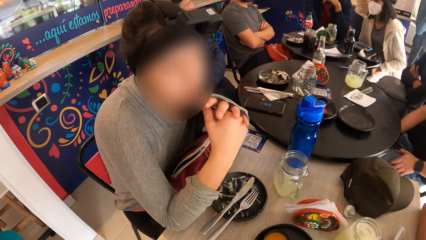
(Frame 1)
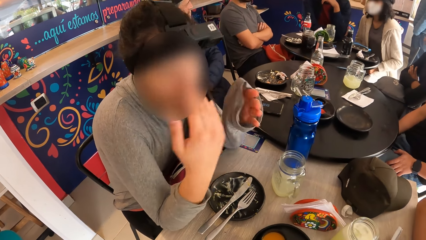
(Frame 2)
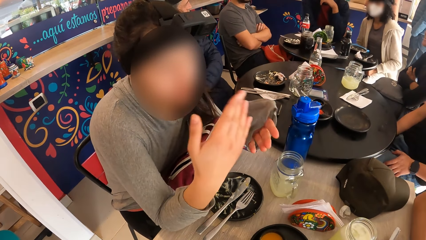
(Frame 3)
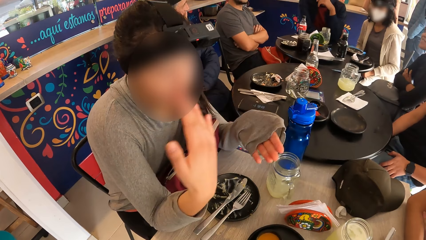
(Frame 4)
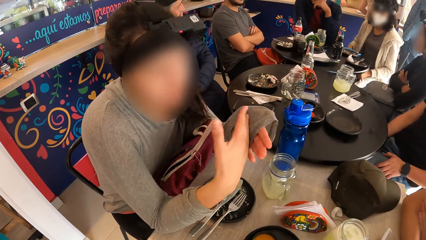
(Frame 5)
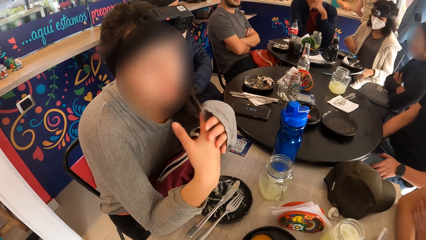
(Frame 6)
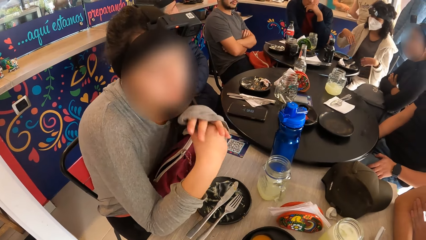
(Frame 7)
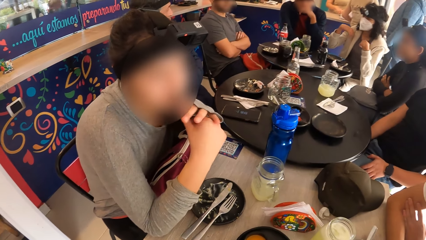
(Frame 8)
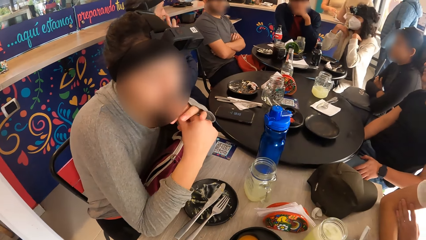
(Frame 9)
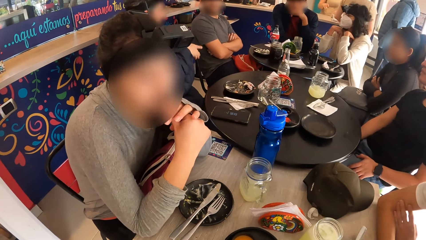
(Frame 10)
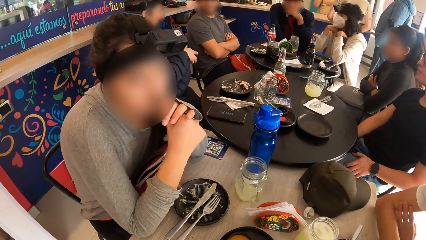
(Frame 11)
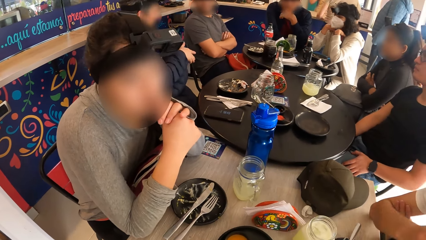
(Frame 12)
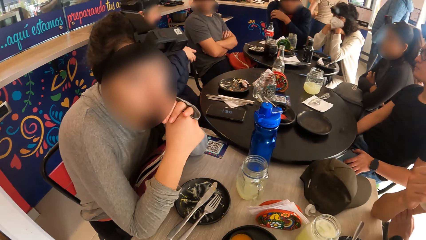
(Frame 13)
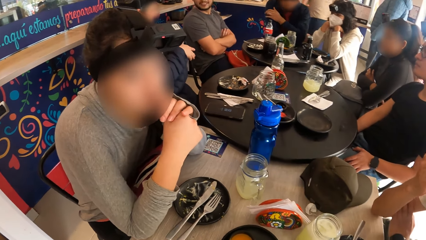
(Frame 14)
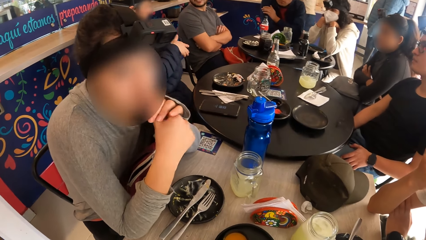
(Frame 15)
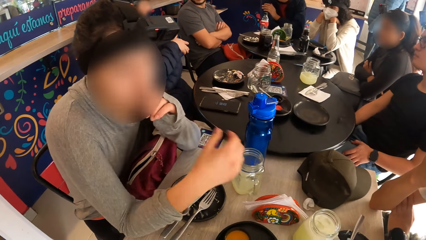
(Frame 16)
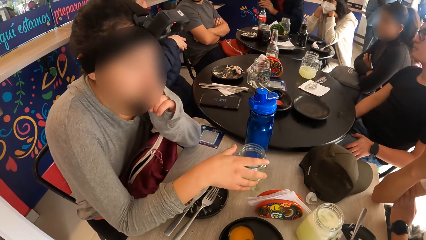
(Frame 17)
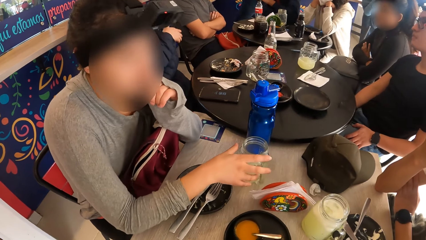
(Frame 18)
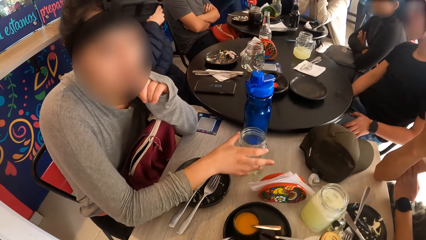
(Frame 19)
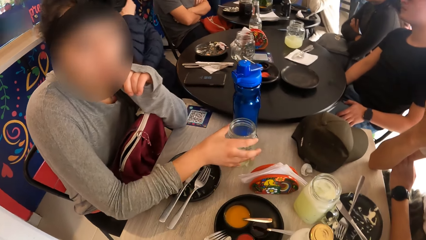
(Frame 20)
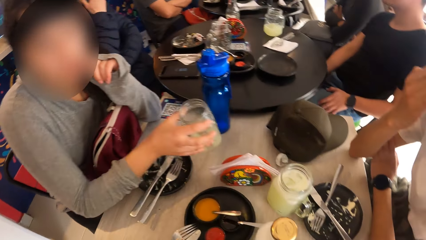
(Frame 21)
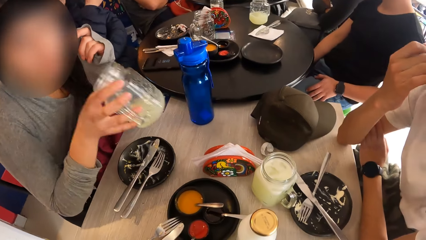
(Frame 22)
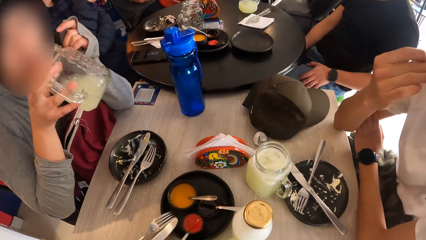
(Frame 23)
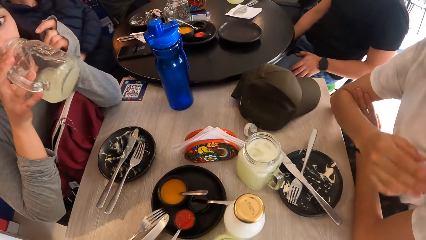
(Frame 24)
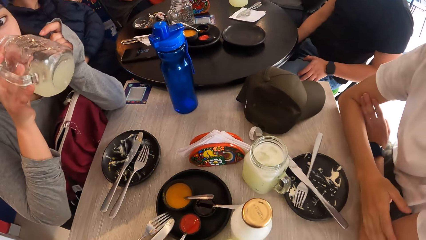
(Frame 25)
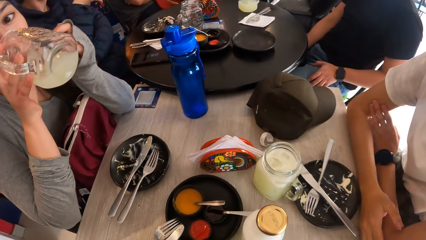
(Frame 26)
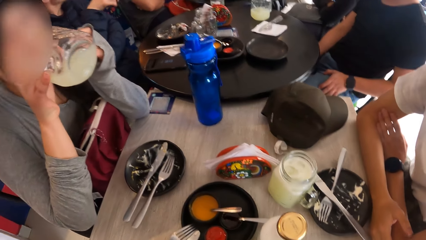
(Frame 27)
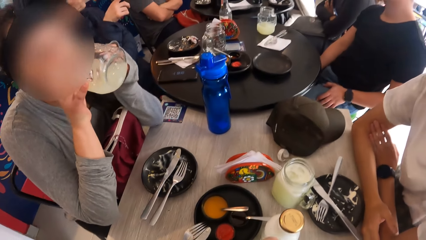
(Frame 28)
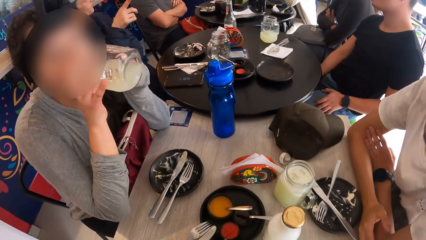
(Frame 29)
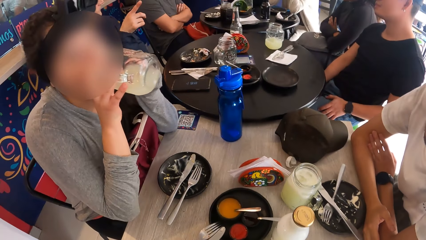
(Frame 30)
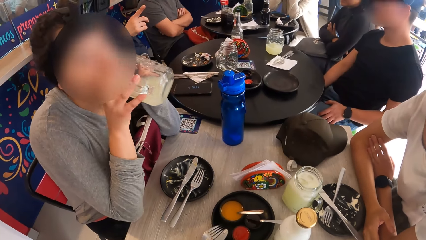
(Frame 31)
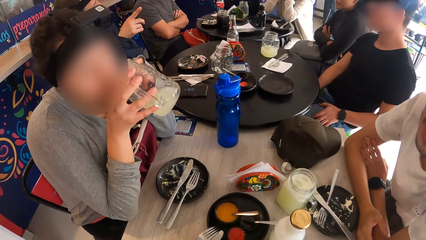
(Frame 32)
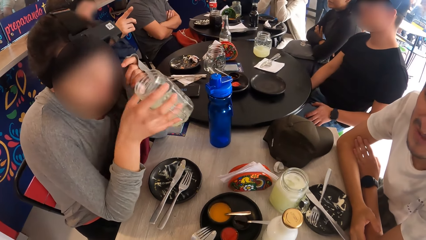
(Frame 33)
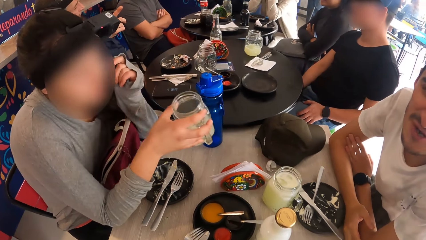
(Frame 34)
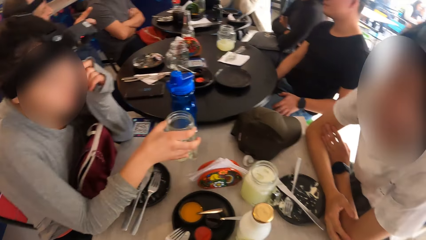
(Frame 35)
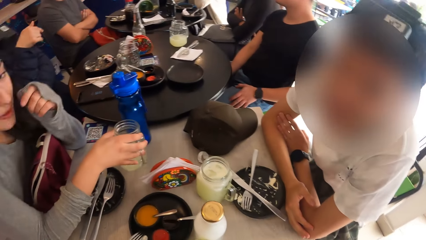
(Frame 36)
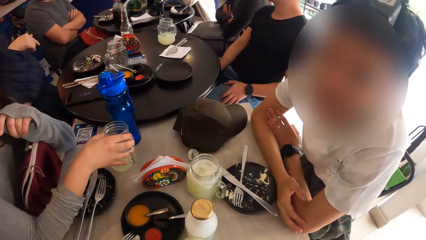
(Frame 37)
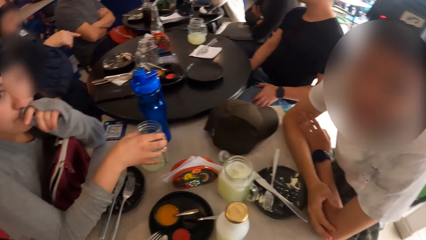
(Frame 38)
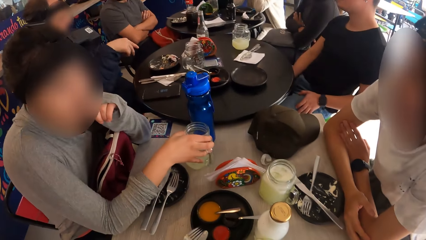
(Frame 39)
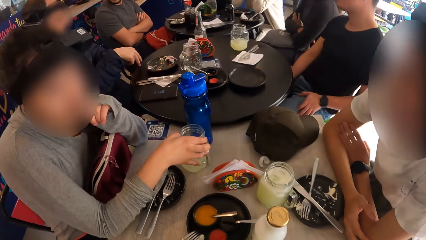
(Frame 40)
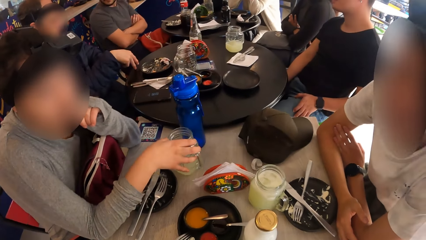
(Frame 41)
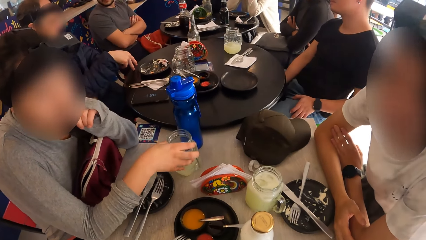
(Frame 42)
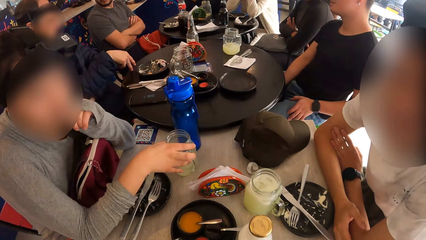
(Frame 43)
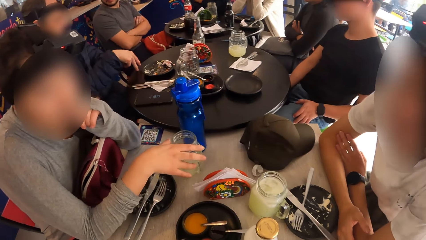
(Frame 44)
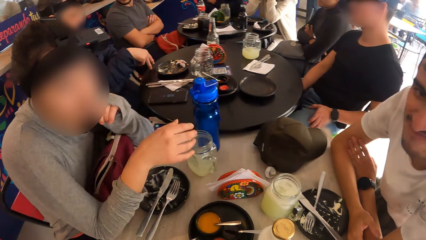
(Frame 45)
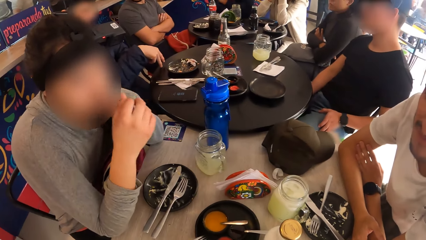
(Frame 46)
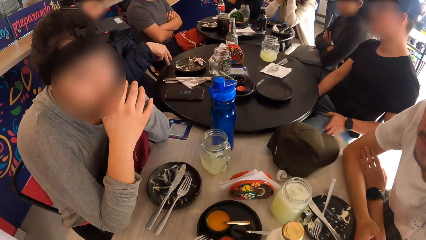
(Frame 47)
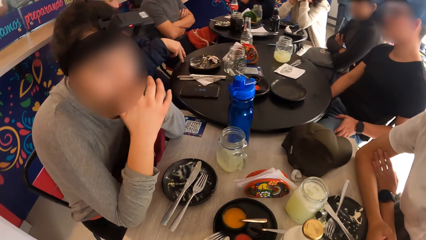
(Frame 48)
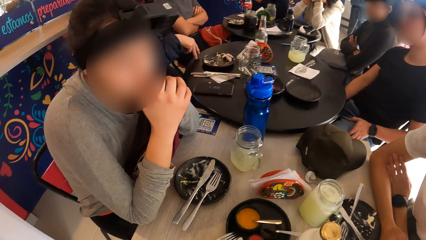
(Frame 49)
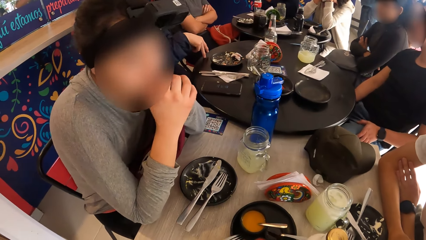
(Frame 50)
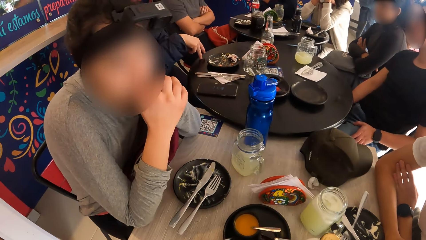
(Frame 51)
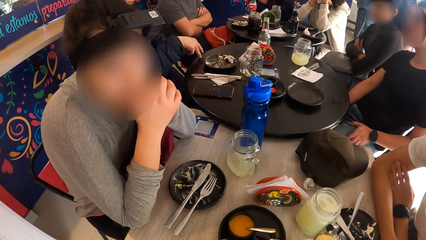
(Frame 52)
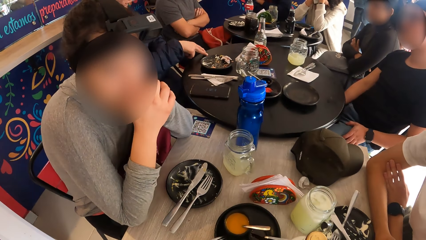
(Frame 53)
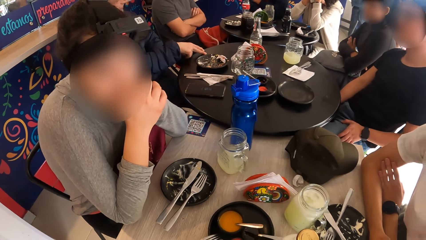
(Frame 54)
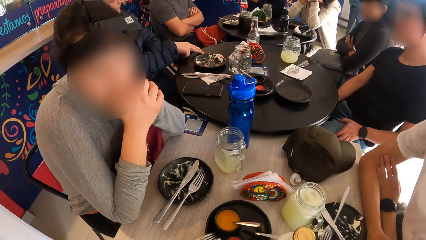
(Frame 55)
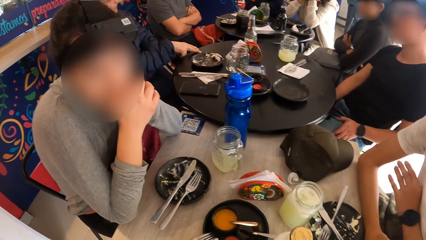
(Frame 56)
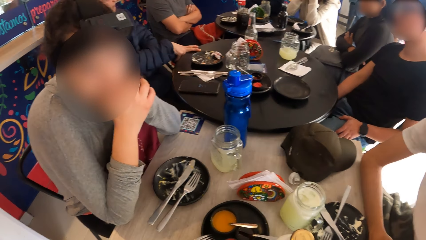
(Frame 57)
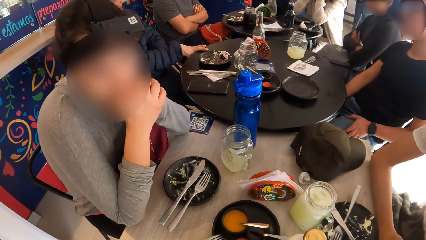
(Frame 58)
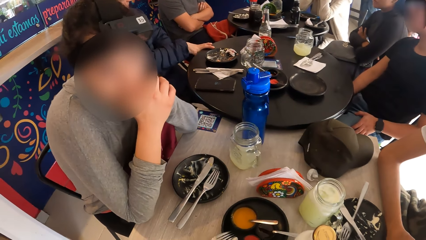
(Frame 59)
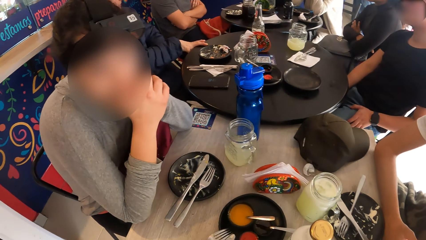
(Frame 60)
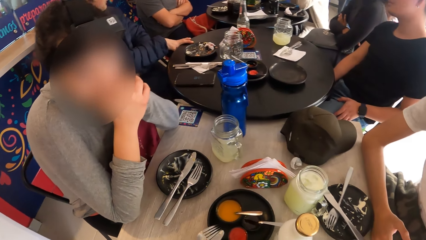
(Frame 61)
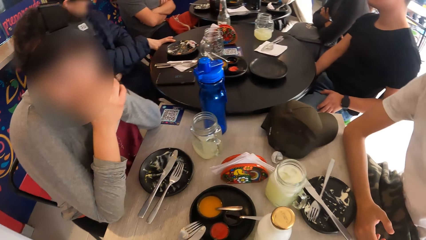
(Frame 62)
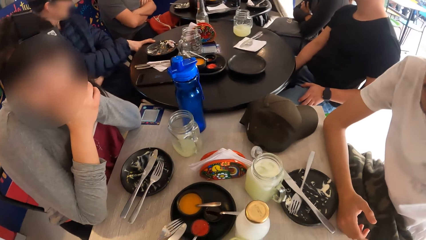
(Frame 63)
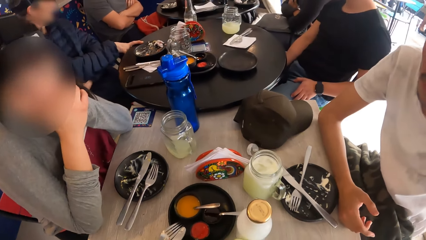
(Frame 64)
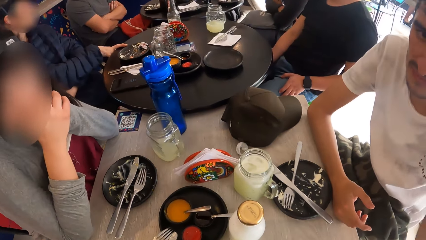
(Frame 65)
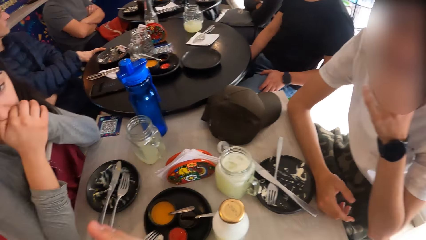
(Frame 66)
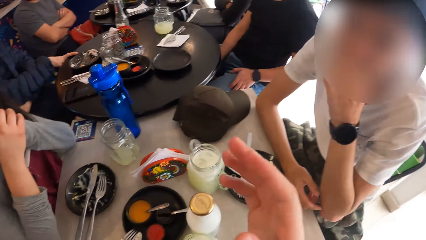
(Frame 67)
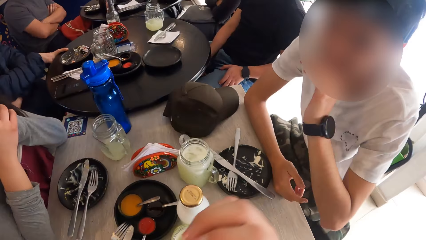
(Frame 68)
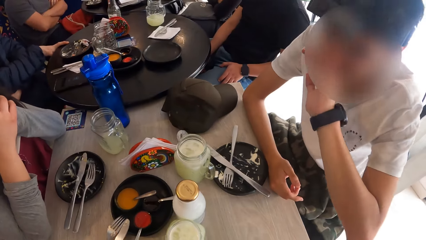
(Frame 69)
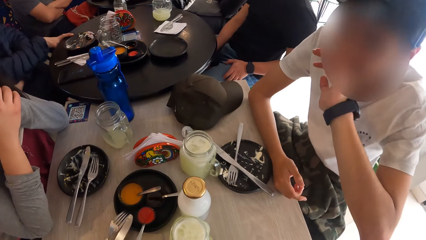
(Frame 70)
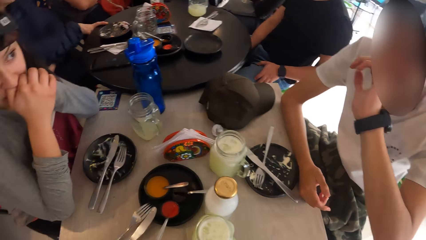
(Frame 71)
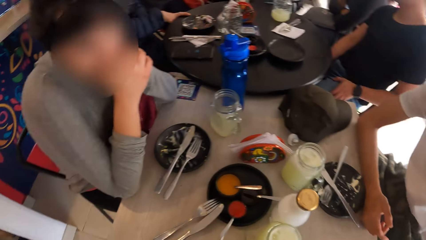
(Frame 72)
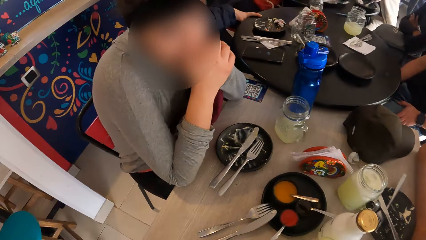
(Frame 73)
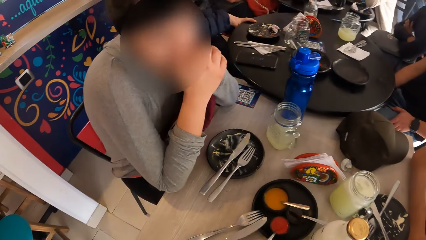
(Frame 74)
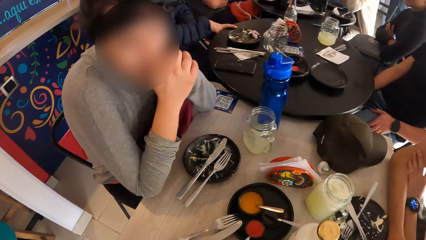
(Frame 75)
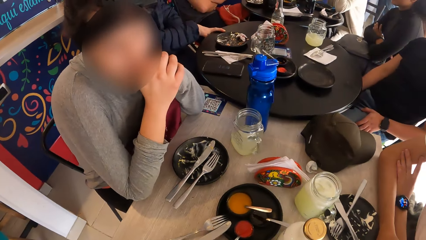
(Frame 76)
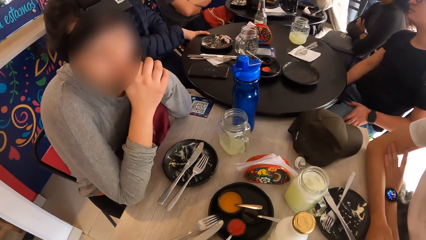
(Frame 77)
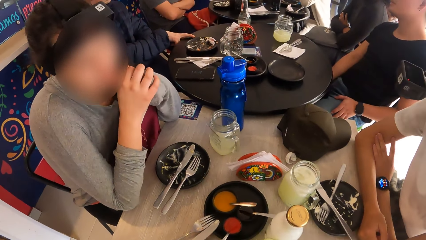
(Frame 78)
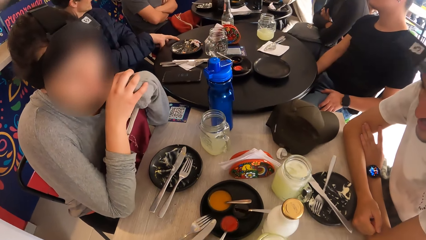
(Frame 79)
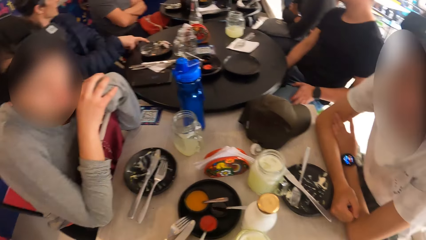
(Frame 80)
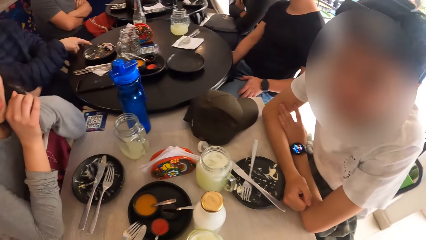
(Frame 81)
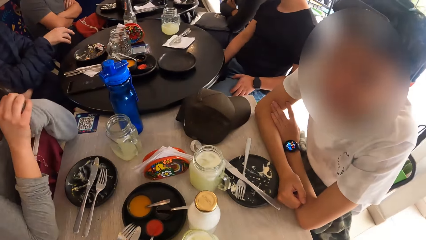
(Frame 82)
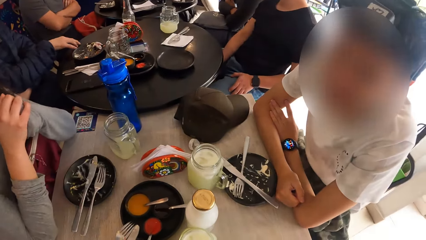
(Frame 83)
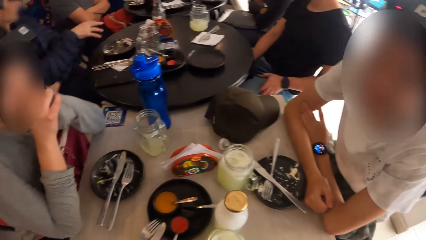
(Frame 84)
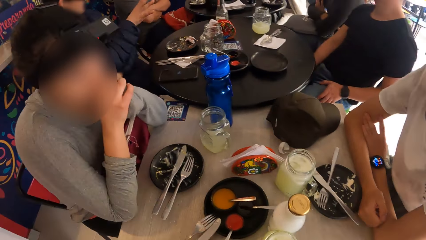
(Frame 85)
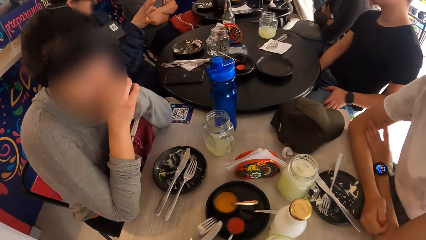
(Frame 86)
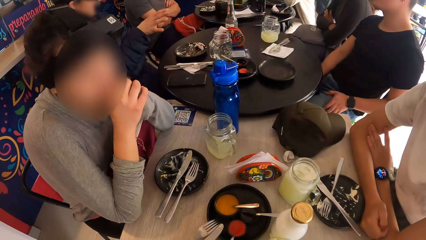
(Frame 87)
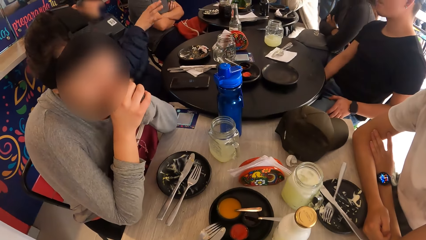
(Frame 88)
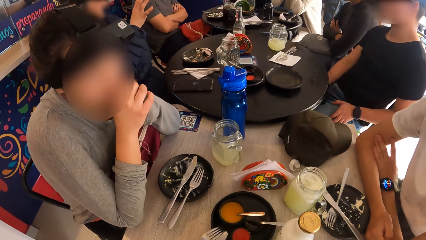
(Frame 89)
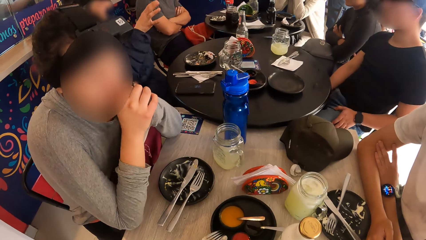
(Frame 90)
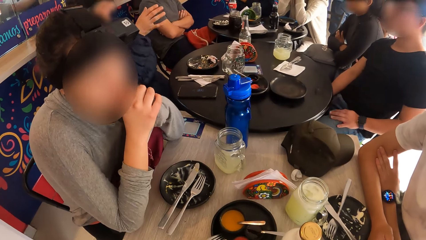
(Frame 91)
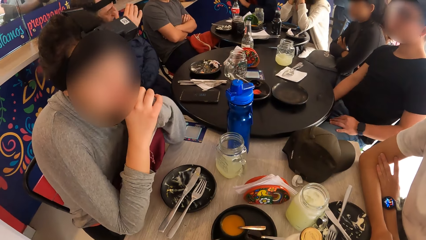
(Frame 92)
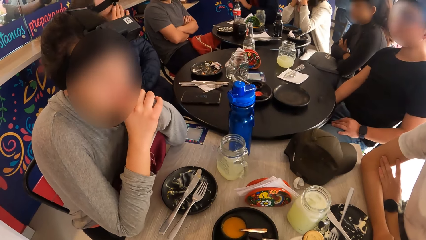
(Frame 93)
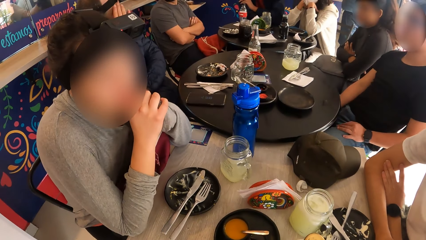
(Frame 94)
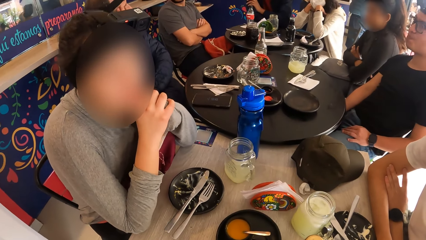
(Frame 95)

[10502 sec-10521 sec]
A woman picks the glass of juice from the table with her right hand, drinks from the glass of juice in her right hand, and drops the glass of juice on the table with her right hand. A person converses with the camera wearer. The woman converses with the person. The camera wearer sways a hand. The person touches the face and converses with the woman. Another person sways hands.
